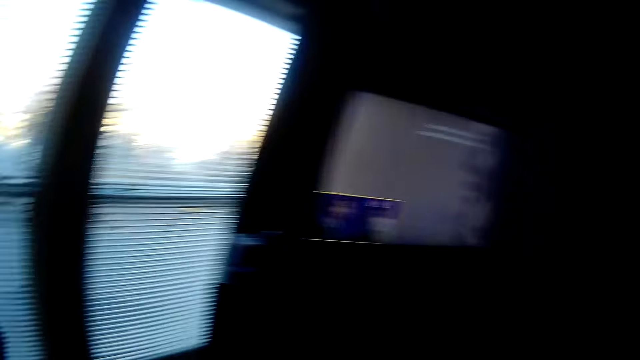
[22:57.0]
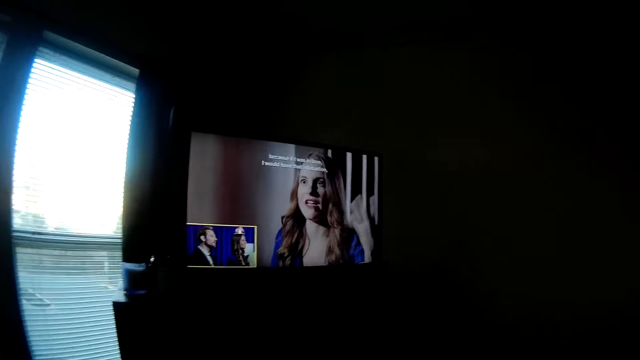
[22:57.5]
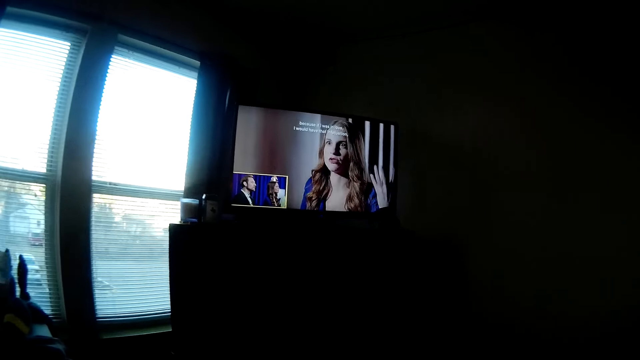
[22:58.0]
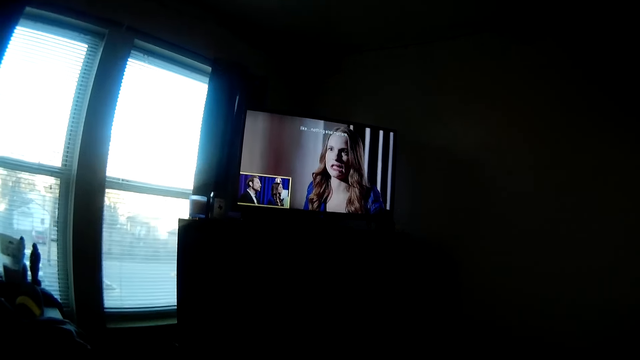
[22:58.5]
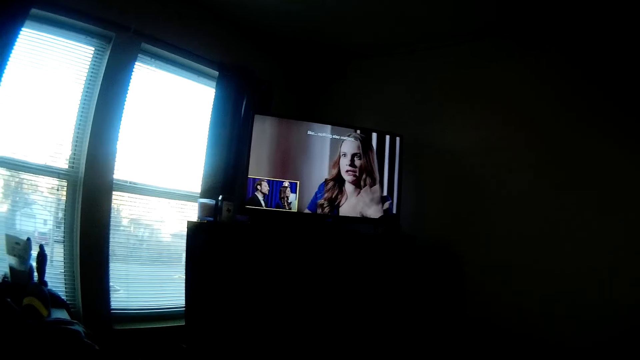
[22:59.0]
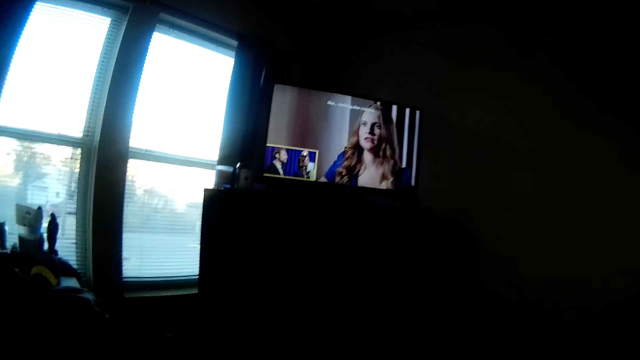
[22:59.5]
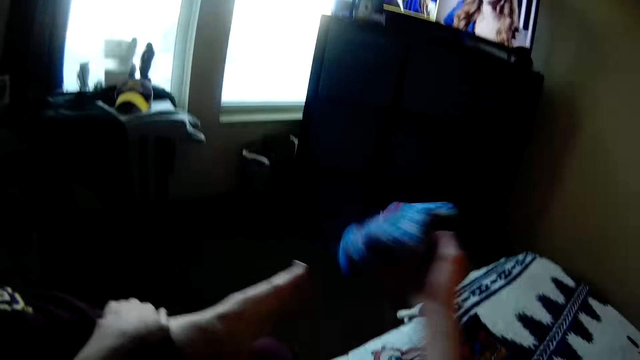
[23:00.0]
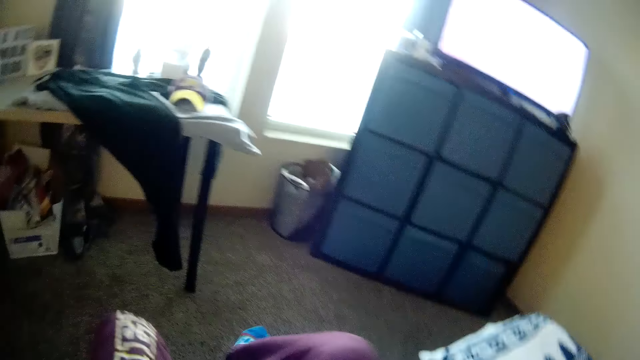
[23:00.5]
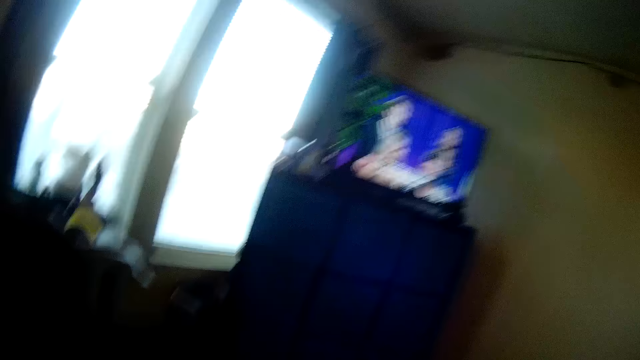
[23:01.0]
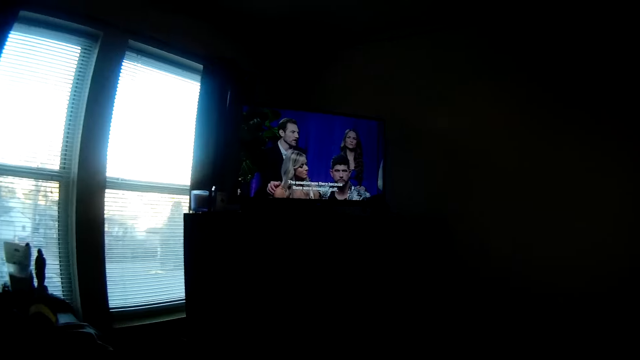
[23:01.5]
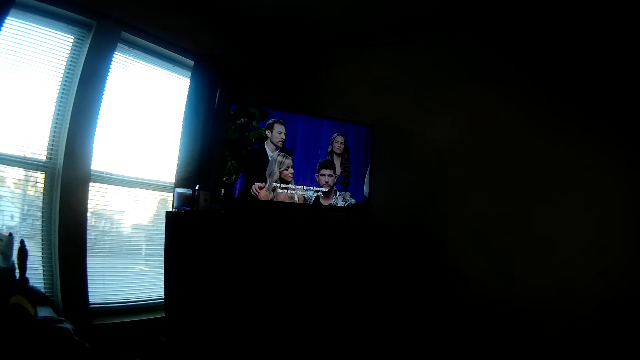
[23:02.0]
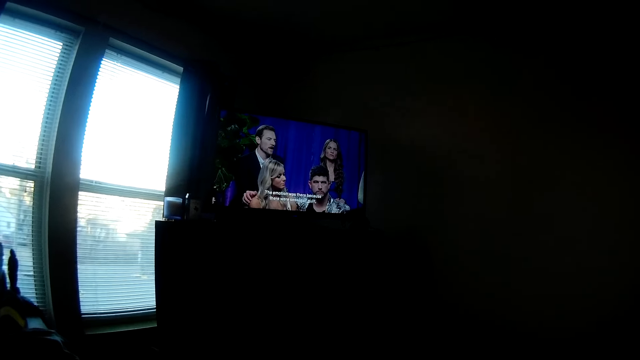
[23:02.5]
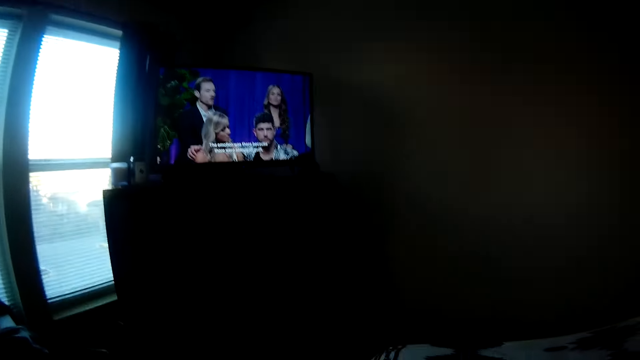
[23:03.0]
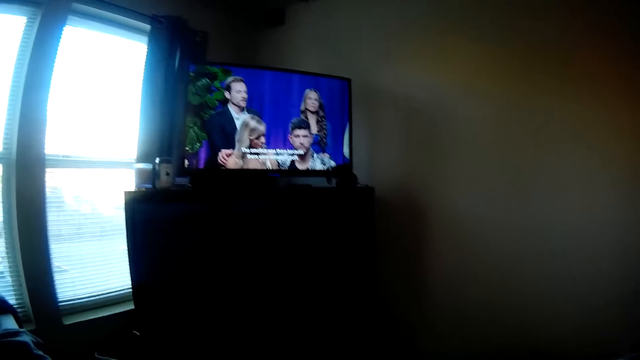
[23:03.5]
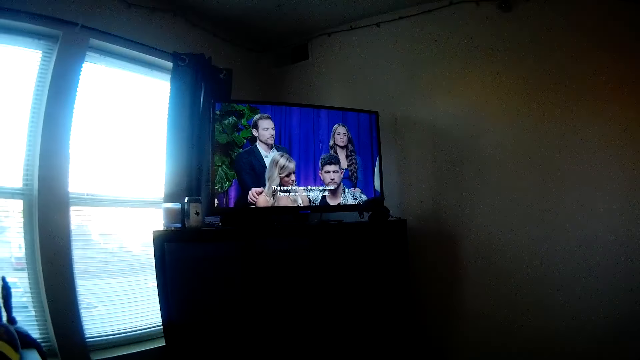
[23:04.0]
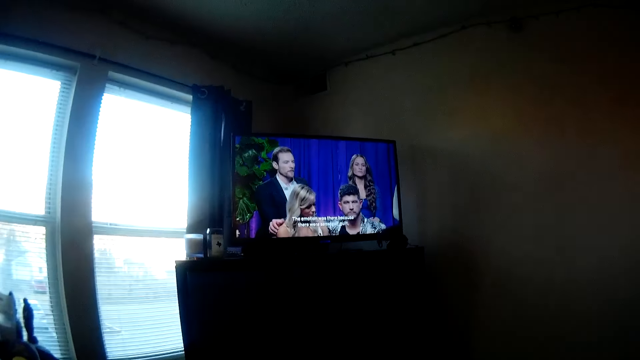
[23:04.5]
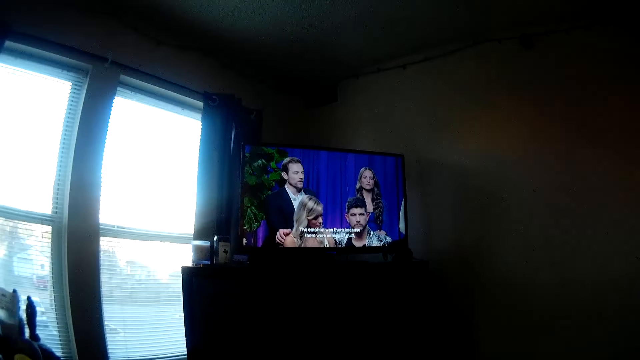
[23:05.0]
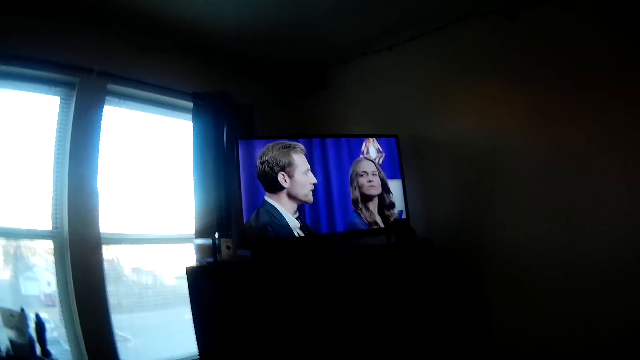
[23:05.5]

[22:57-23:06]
The camera wearer sits on the bed. She removes a sock from her leg. She watches television.

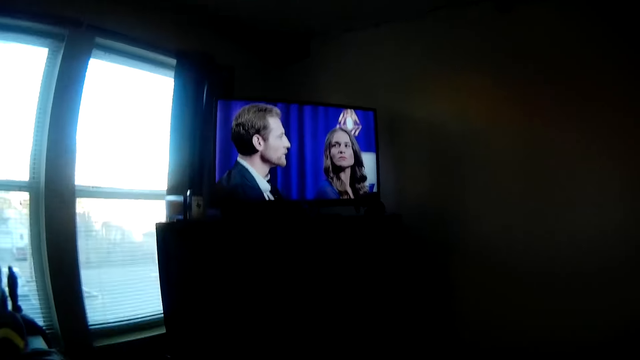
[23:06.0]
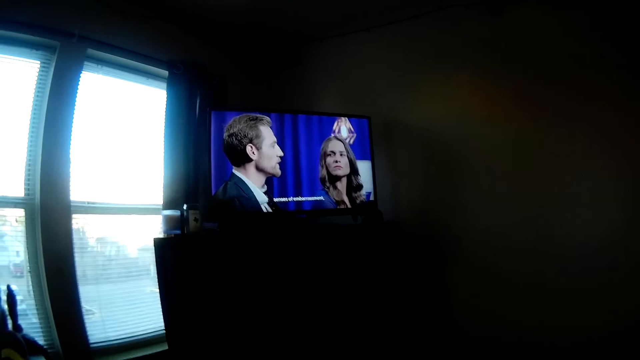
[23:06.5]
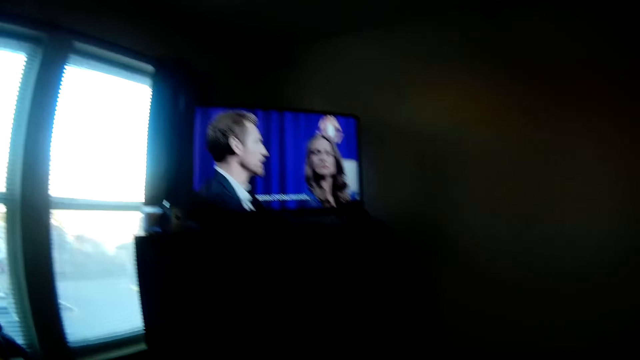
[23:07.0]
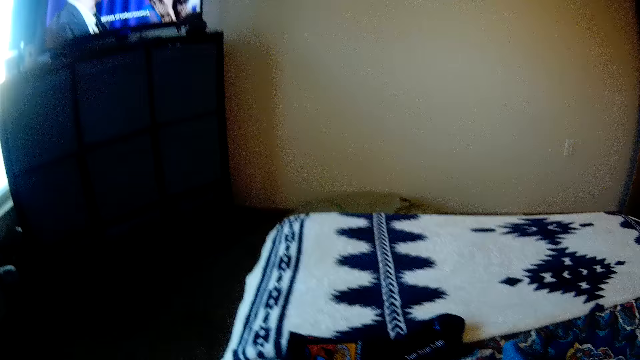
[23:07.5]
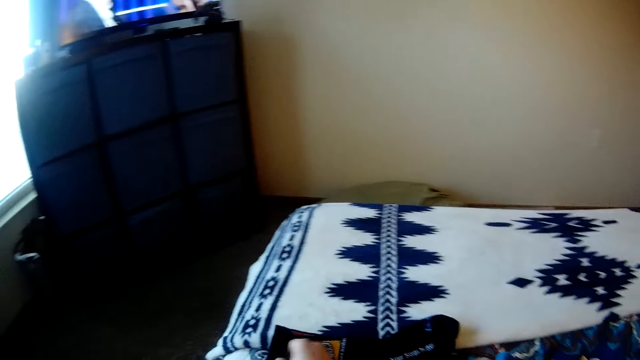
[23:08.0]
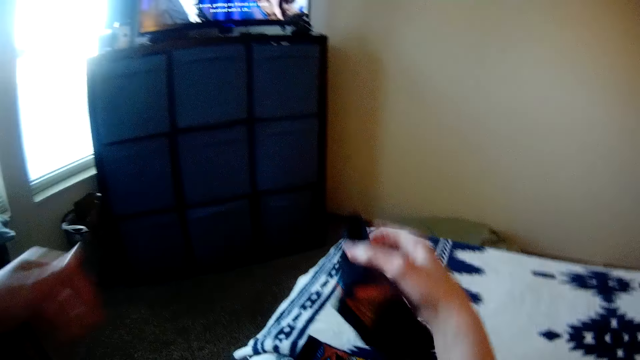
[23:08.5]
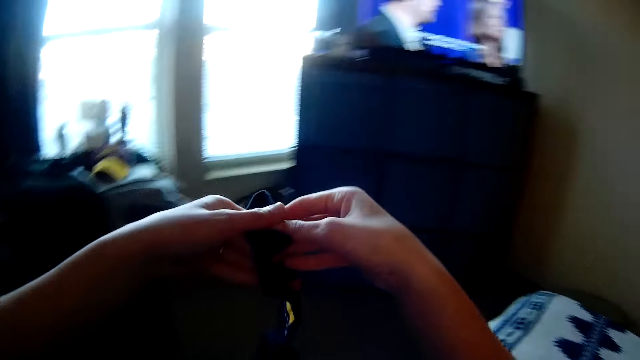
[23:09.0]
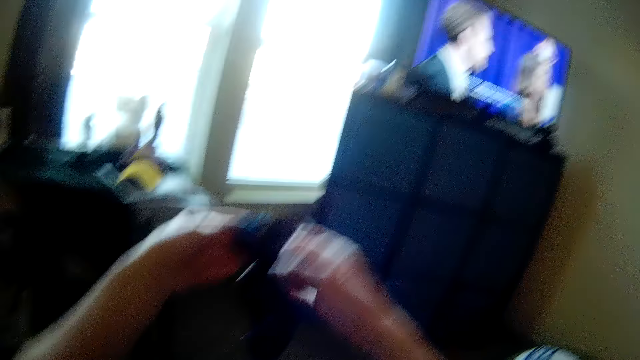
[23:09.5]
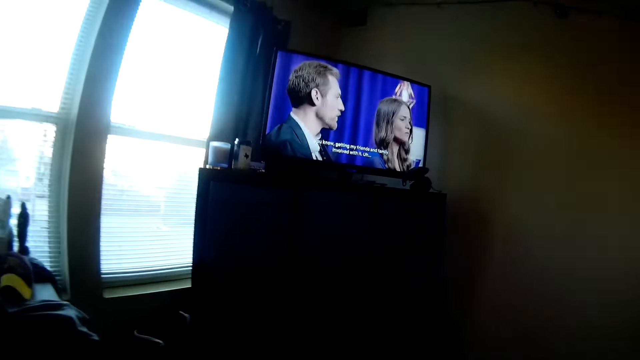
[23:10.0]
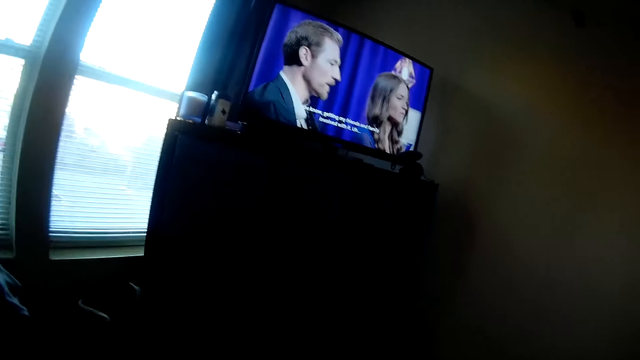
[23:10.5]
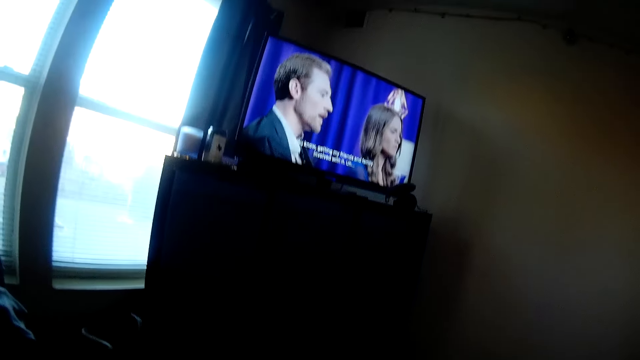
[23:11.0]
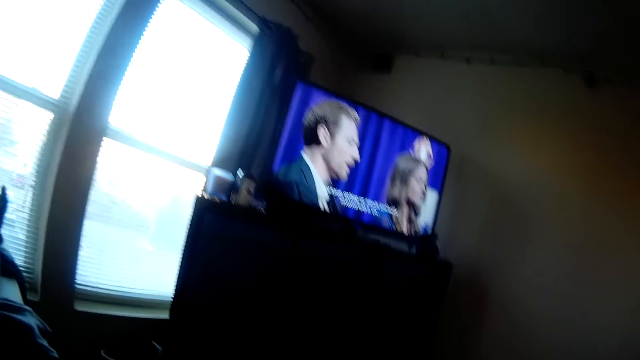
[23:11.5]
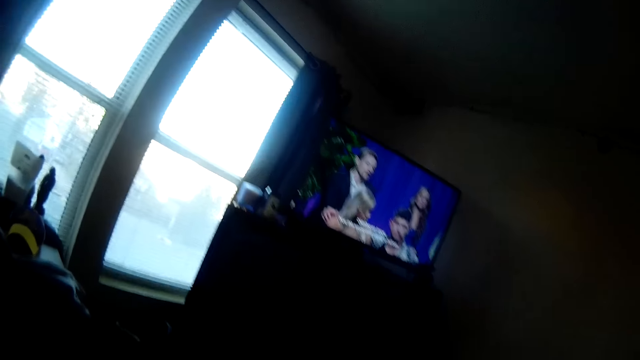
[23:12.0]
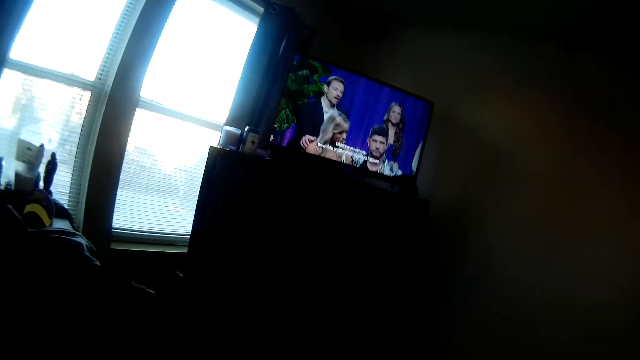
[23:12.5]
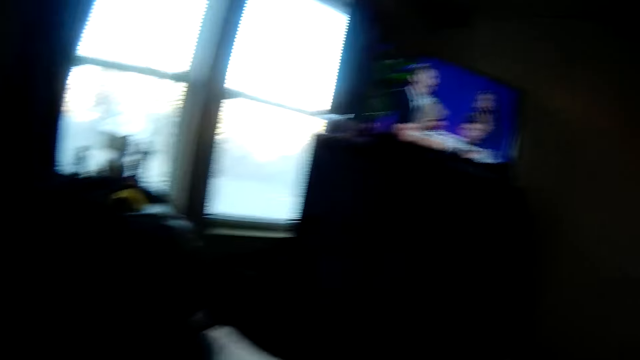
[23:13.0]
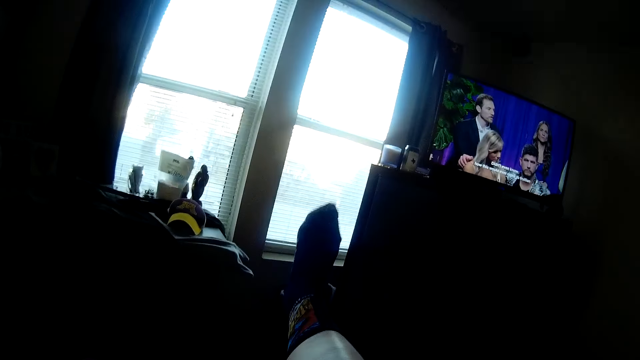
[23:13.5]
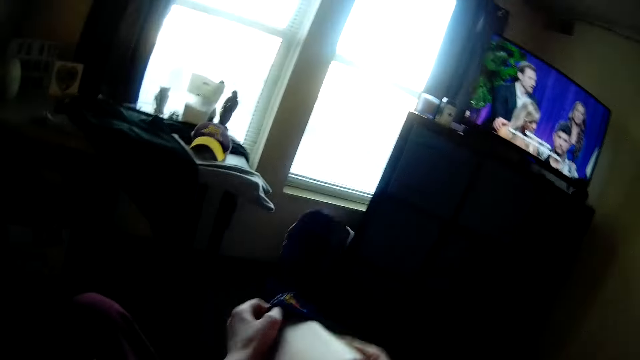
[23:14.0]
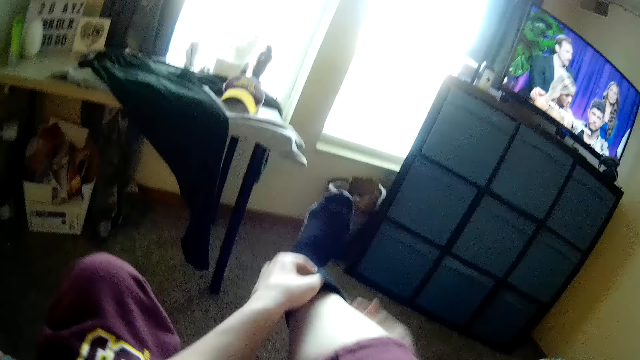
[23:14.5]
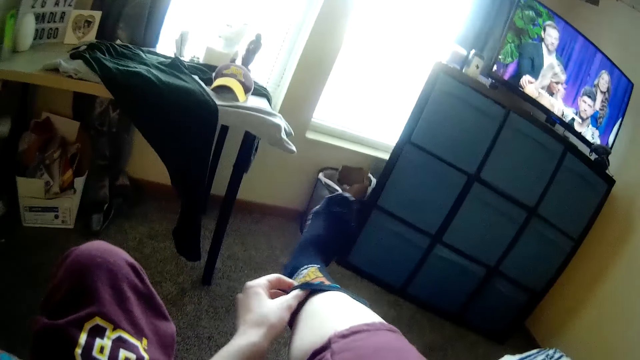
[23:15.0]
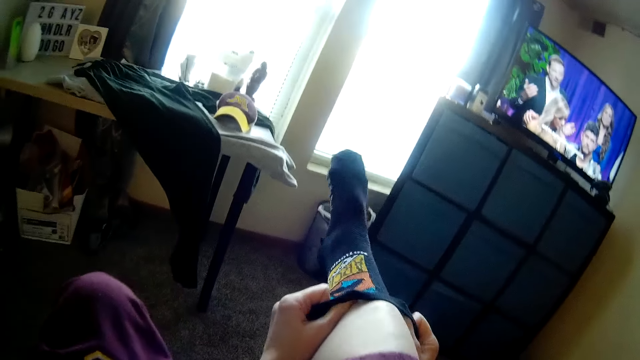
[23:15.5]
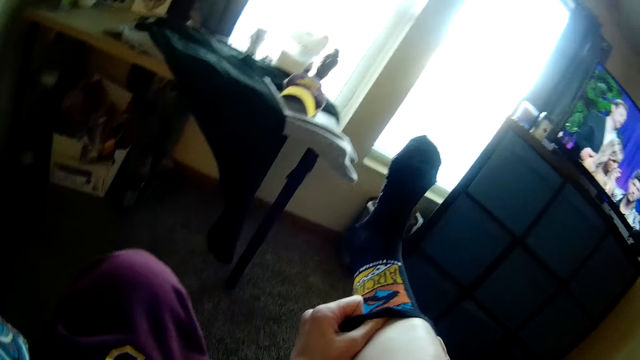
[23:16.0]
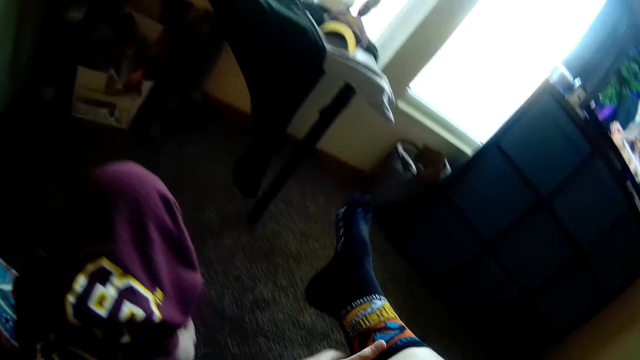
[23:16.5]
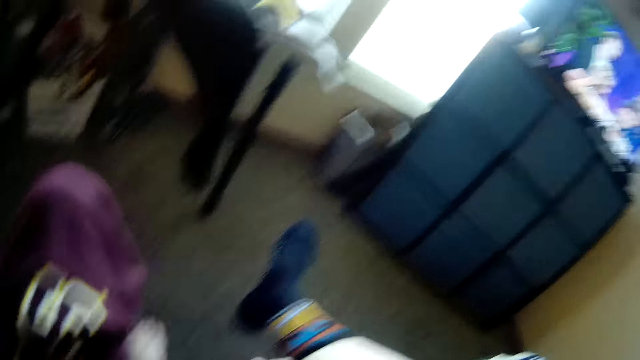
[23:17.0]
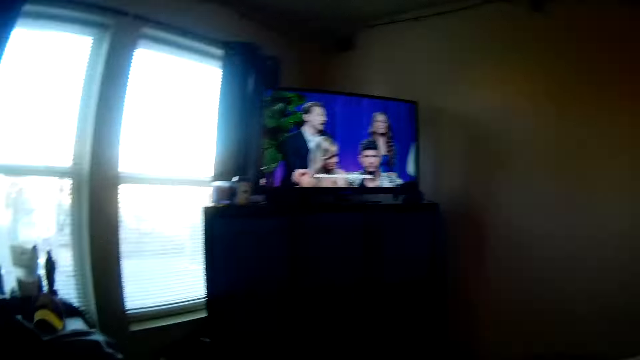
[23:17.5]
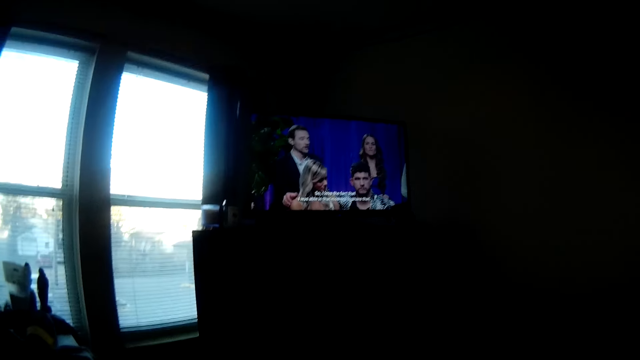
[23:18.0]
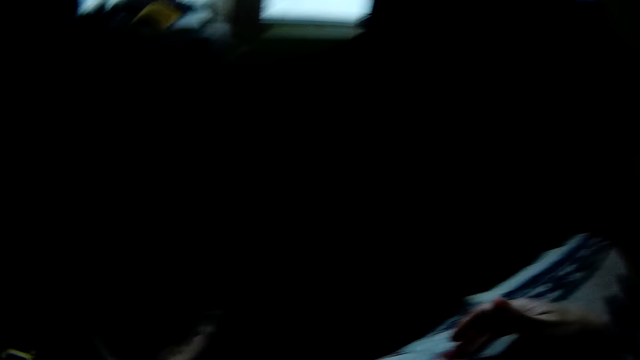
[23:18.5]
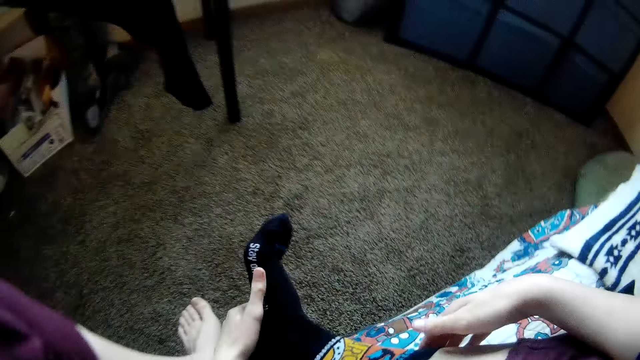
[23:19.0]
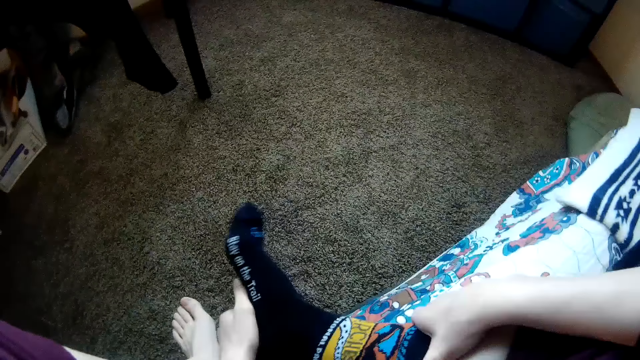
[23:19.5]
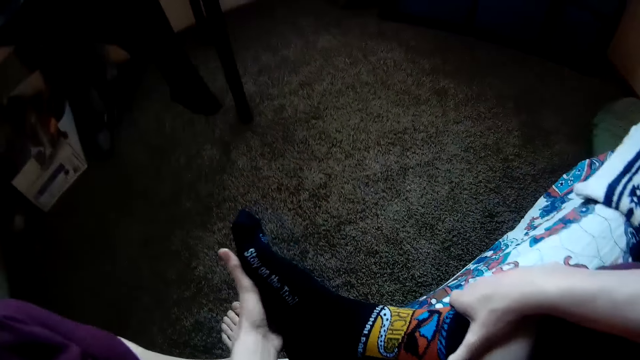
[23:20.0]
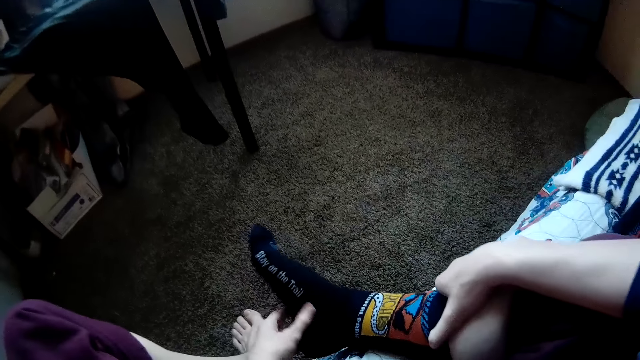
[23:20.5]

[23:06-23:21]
The camera wearer picks socks from the bed. She holds a sock. She wears the sock. She watches television. She wears the sock on her leg. She watches television. She holds her leg.
